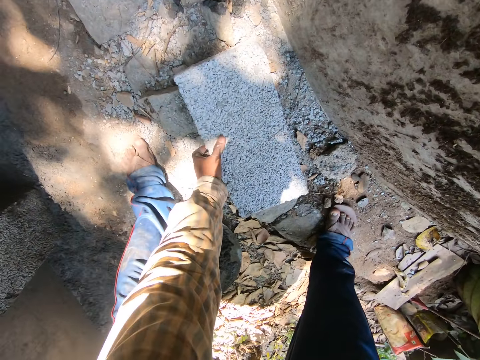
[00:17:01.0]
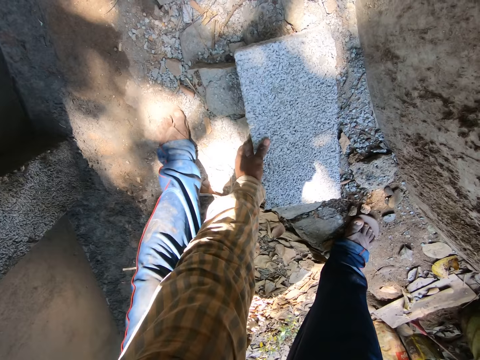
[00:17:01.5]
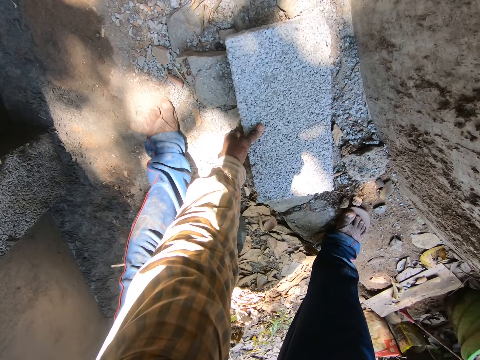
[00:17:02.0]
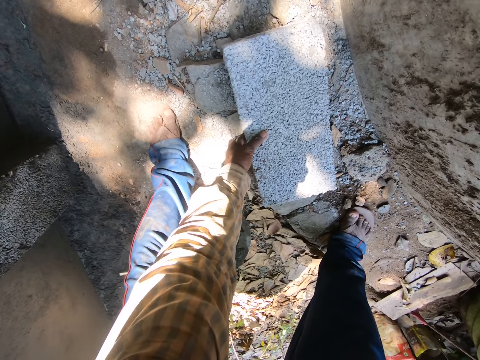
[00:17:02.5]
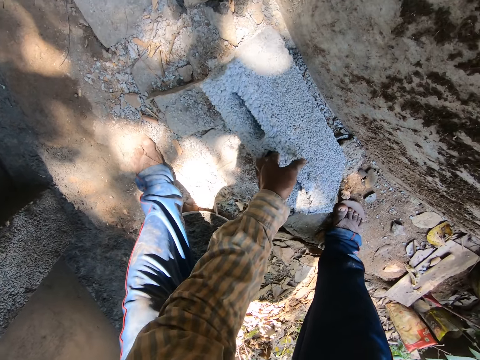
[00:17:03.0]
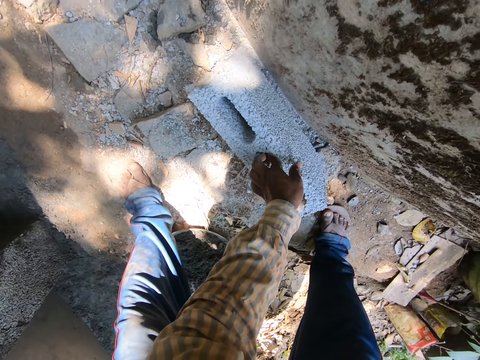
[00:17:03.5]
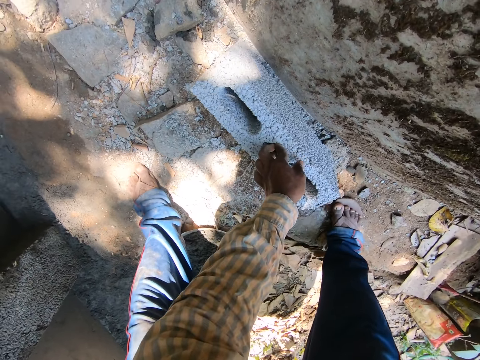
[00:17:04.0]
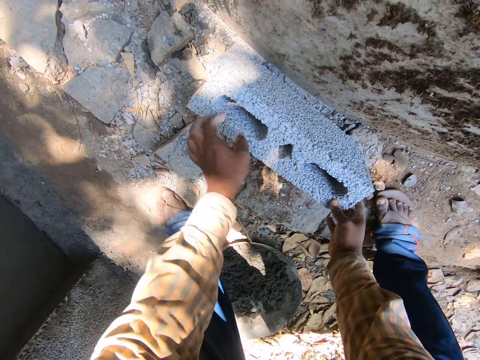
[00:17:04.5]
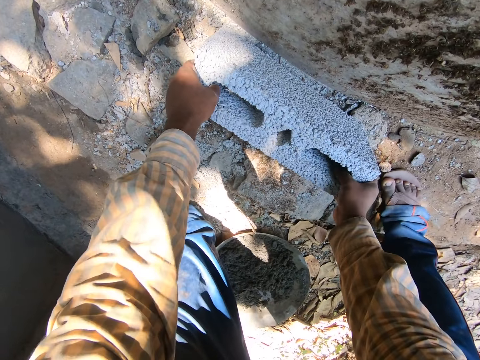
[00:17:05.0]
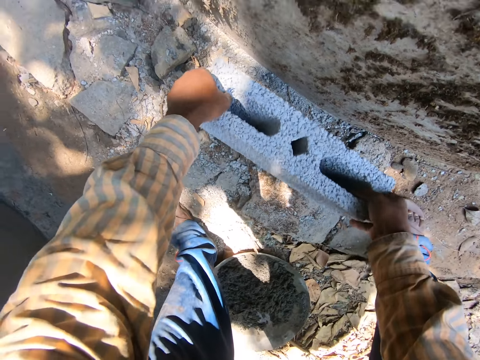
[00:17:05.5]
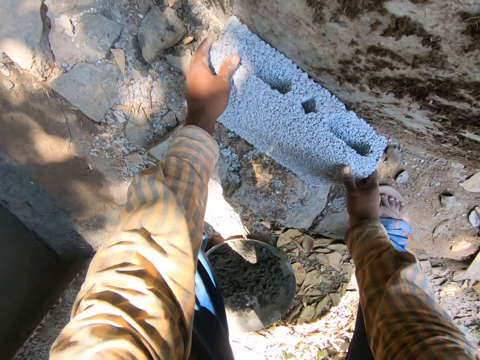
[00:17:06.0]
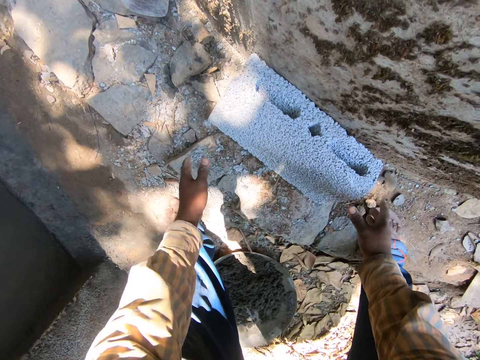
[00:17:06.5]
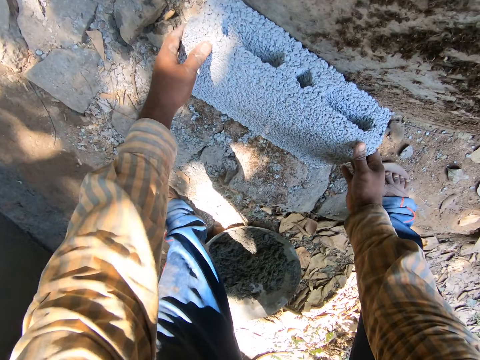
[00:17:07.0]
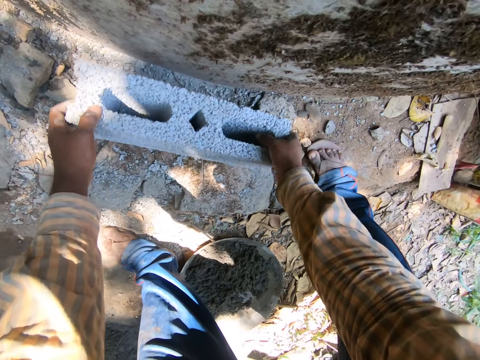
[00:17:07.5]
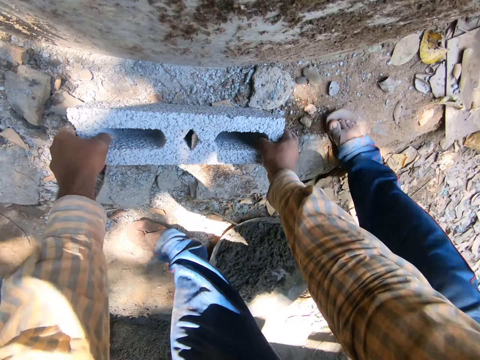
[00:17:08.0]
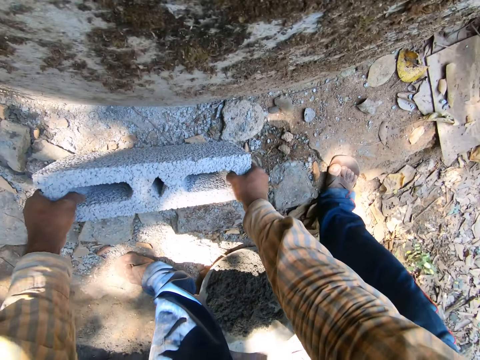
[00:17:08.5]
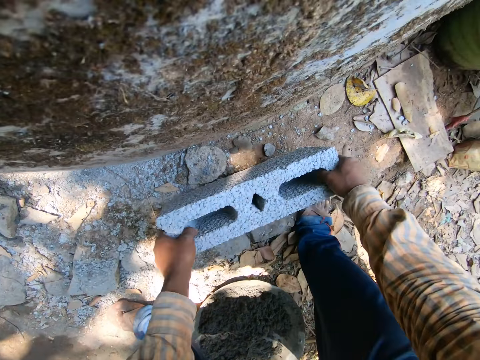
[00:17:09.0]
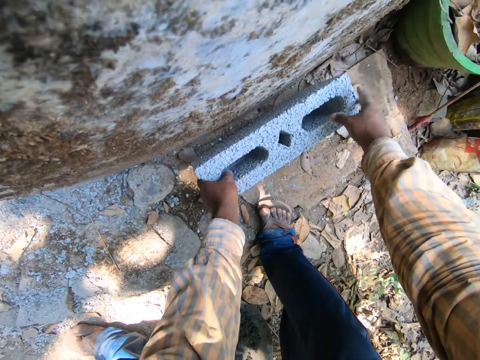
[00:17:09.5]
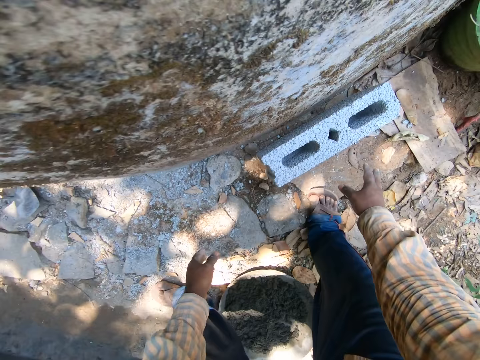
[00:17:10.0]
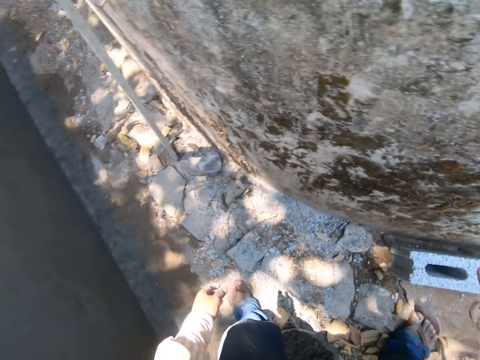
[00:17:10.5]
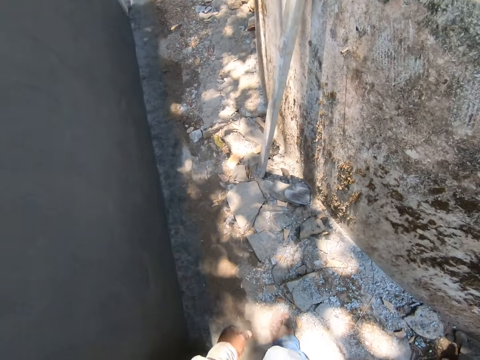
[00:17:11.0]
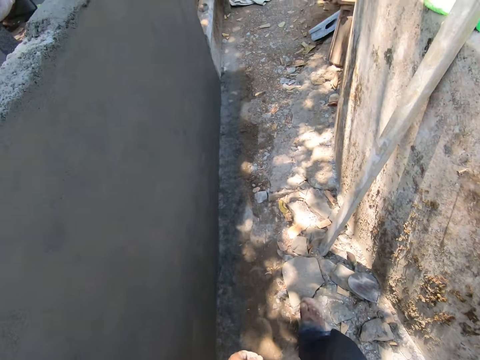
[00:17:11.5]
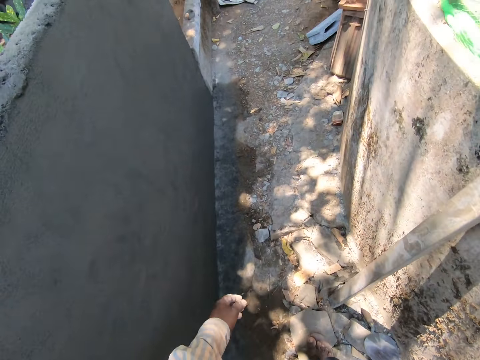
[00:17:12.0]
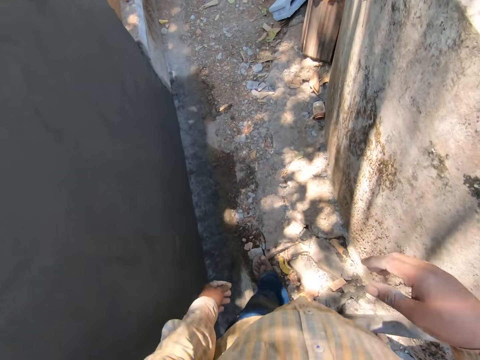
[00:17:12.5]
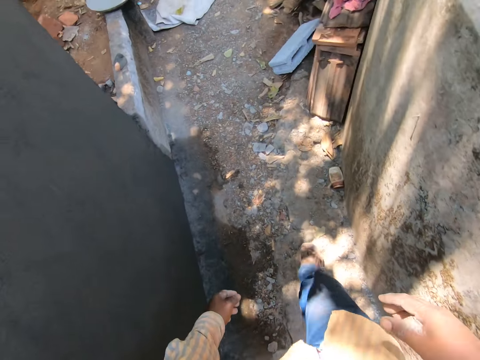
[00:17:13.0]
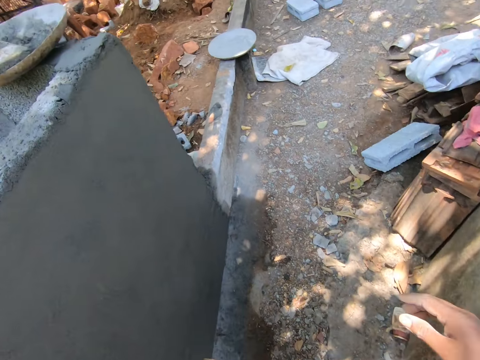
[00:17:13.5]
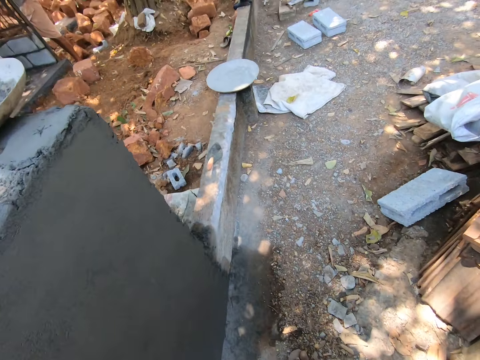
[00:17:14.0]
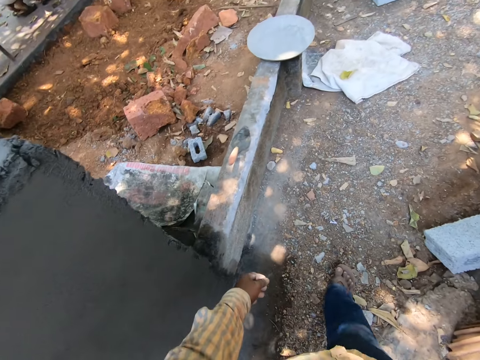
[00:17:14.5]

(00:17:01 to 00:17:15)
The camera wearer picks the concrete stone or brick. They drop the brick. They move the concrete stone aside. They walk.

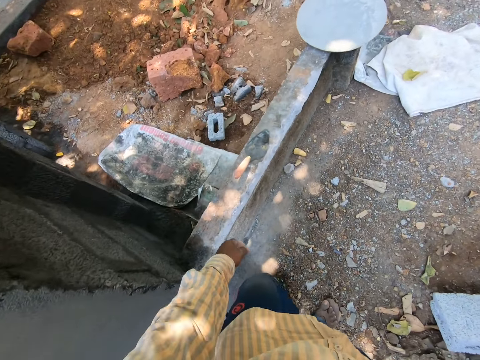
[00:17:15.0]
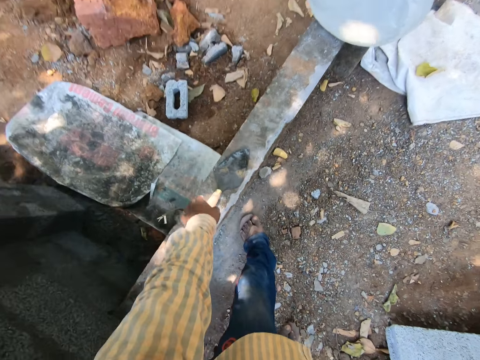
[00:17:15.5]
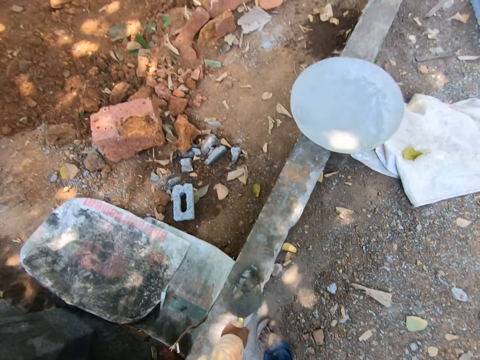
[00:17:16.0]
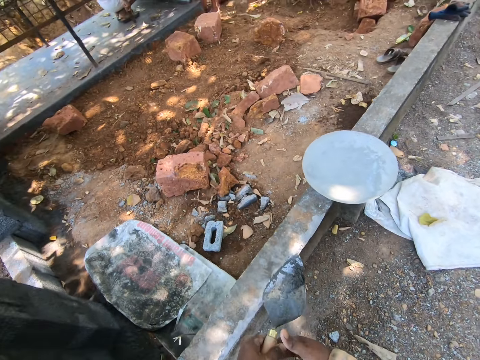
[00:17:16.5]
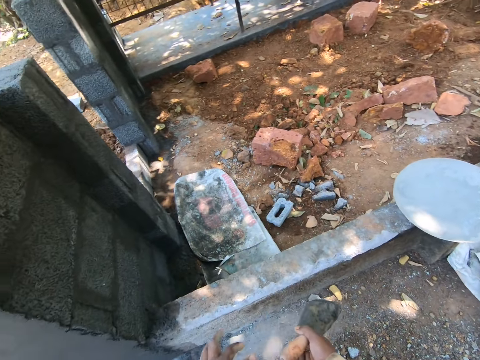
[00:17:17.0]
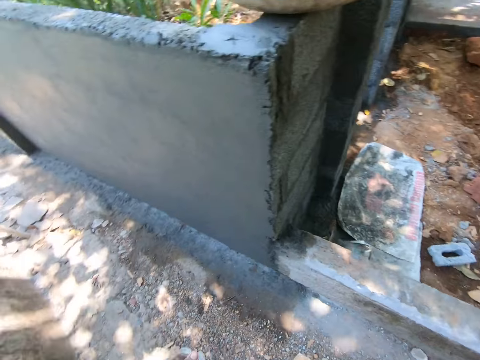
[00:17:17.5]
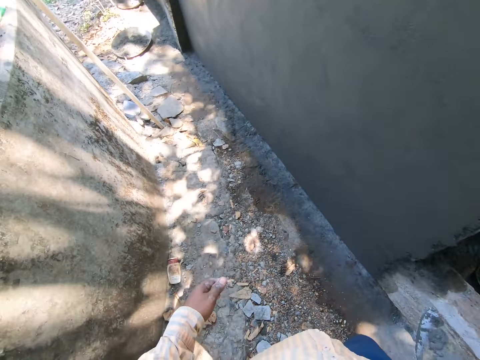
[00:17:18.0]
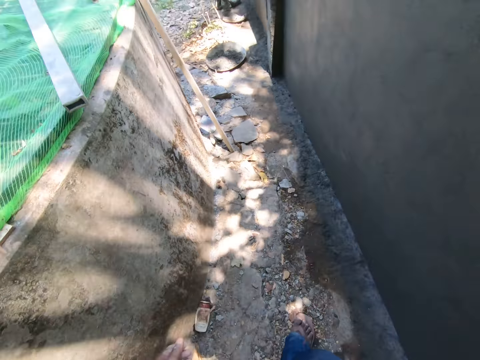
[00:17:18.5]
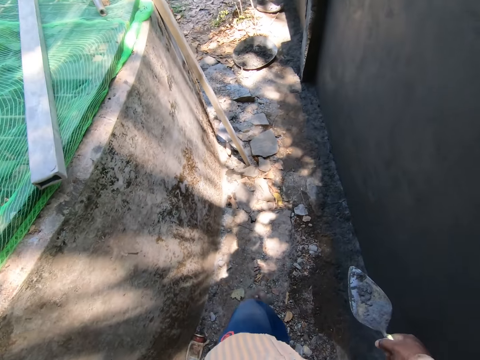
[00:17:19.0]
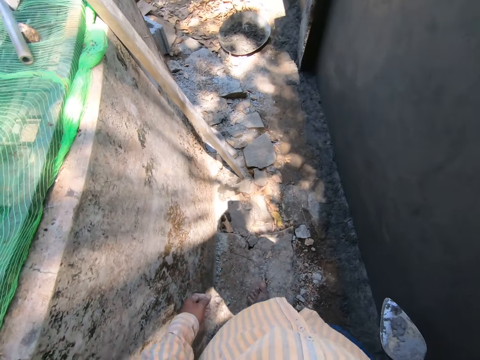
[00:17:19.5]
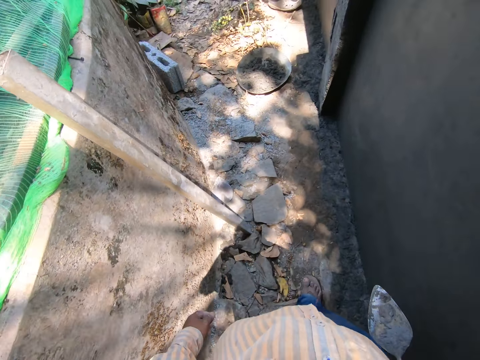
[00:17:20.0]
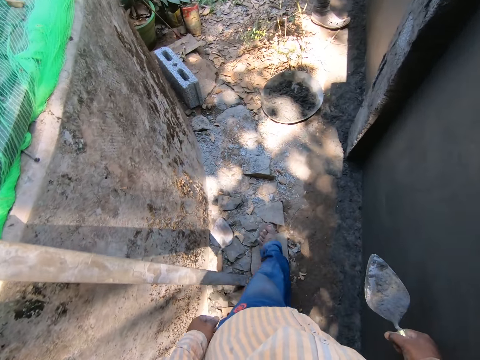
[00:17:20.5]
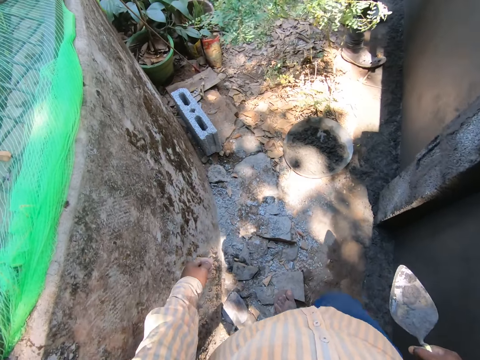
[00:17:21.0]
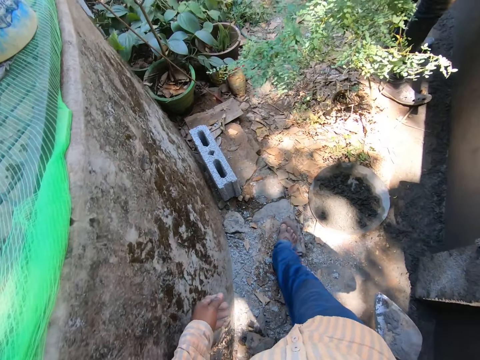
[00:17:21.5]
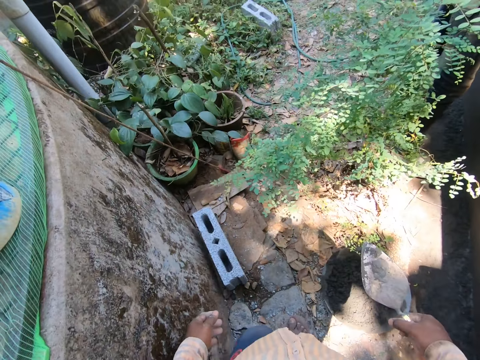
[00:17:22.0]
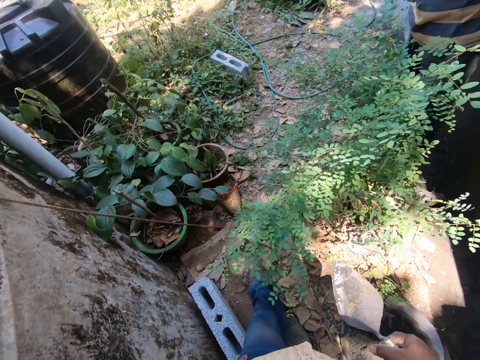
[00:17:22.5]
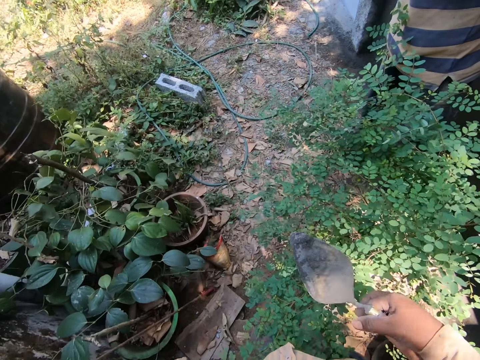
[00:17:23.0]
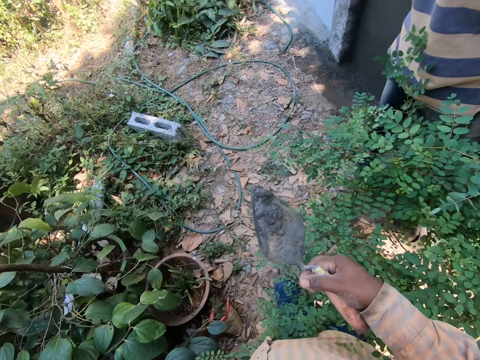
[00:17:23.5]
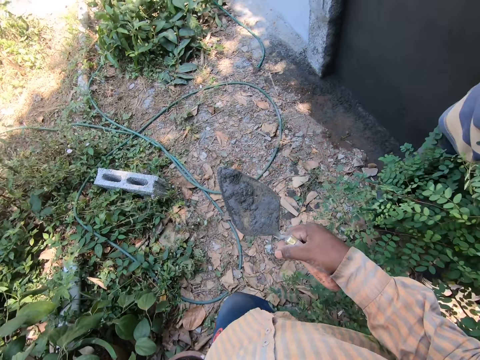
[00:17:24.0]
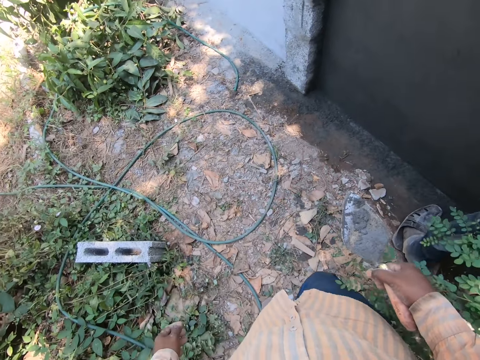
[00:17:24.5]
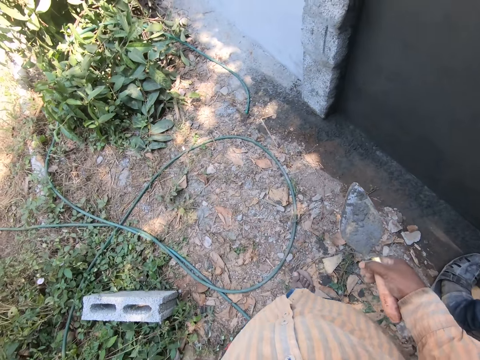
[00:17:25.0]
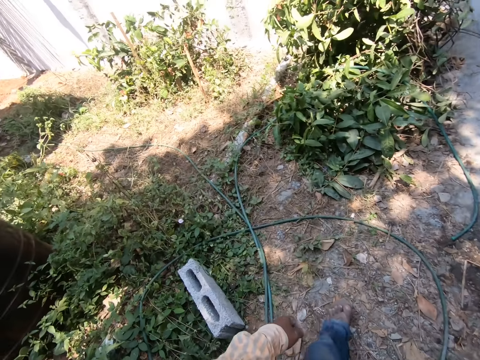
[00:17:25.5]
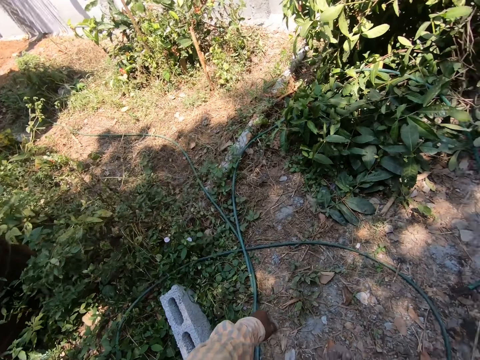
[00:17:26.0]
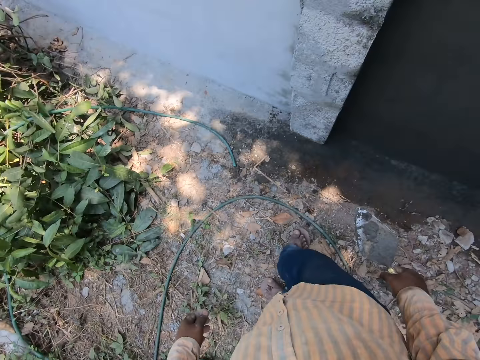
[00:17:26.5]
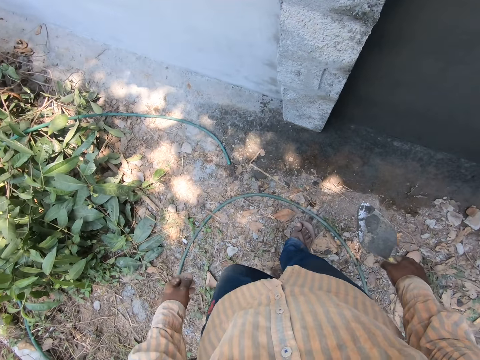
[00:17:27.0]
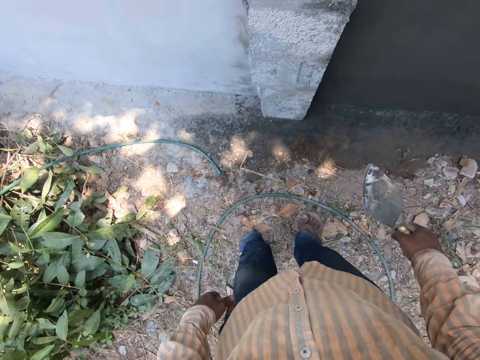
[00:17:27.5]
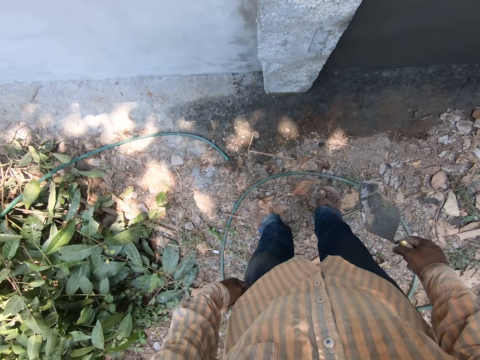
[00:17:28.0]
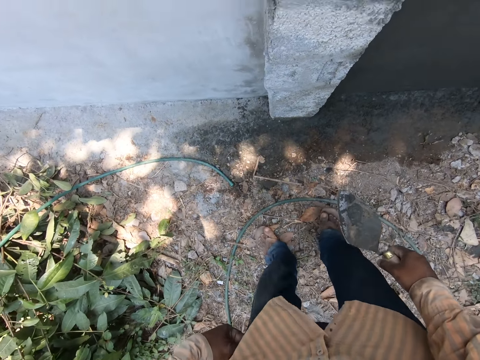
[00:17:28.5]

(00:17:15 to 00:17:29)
The camera wearer holds the trowel. They pick the trowel. They walk.
